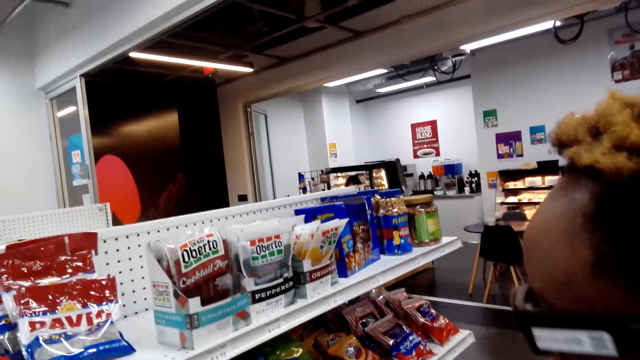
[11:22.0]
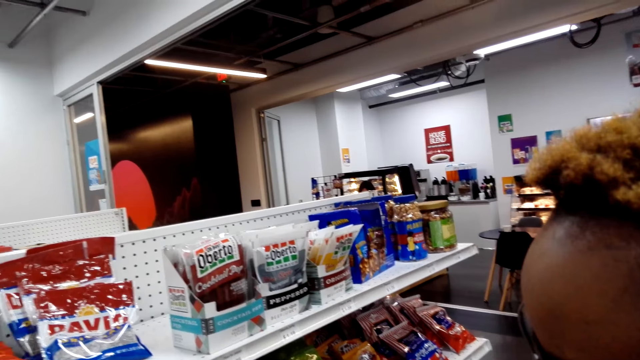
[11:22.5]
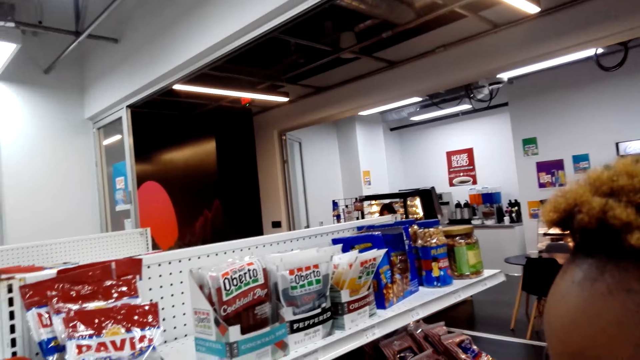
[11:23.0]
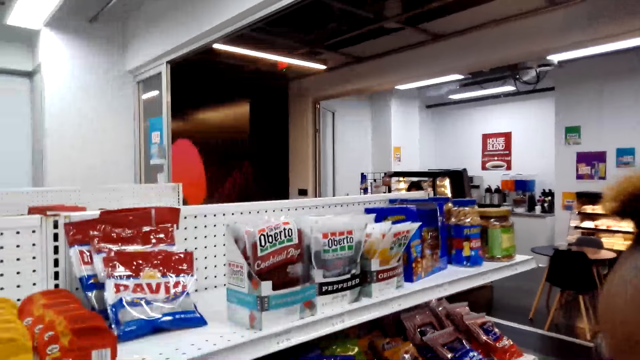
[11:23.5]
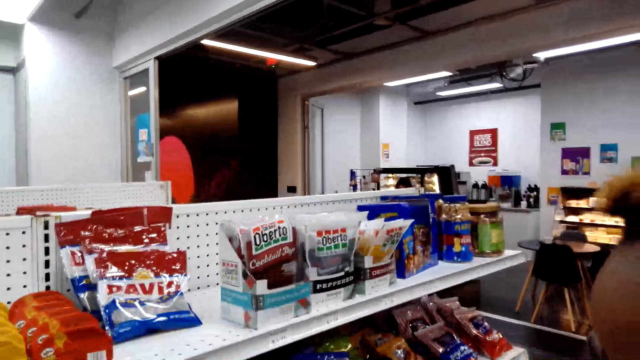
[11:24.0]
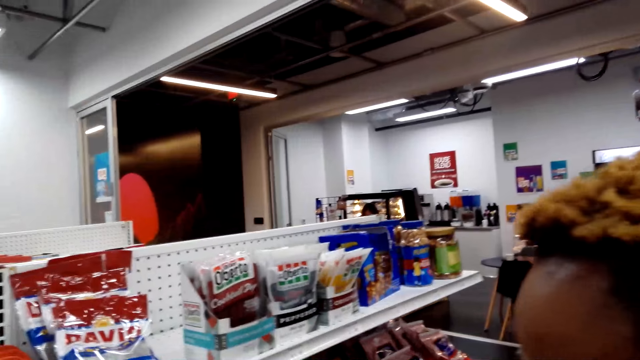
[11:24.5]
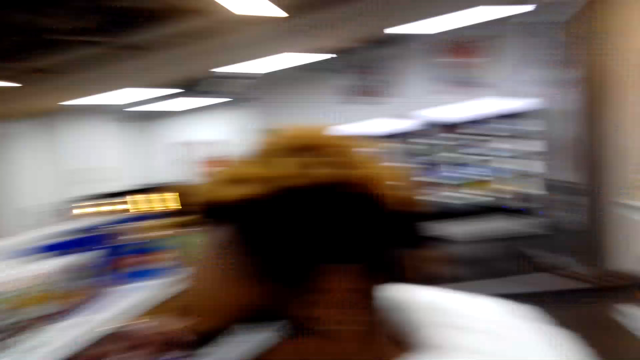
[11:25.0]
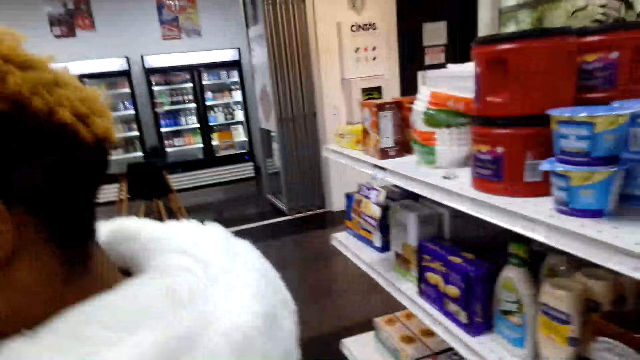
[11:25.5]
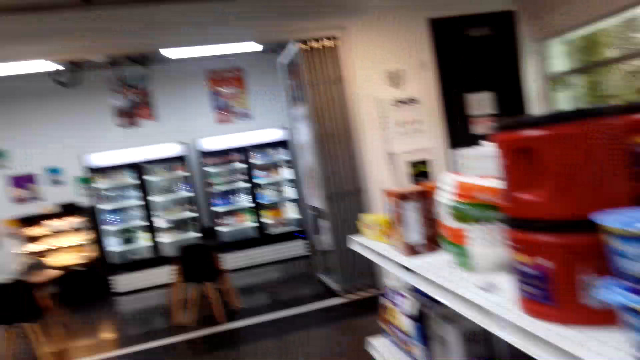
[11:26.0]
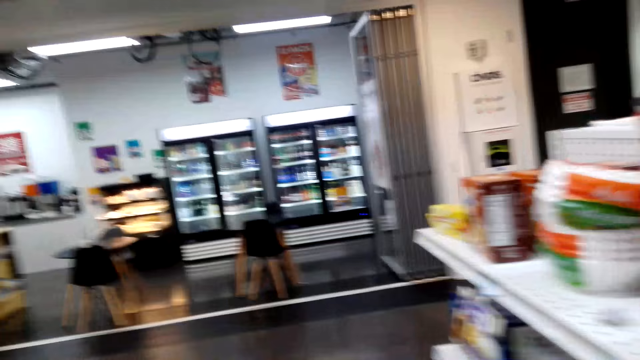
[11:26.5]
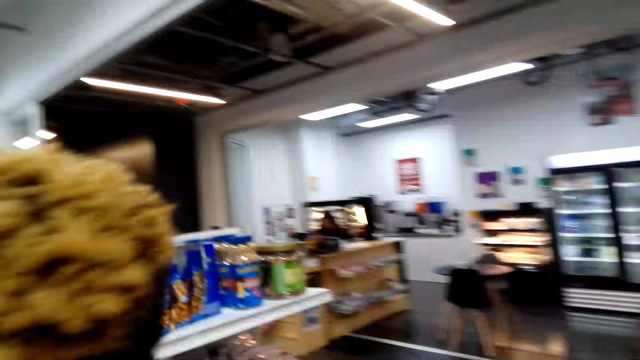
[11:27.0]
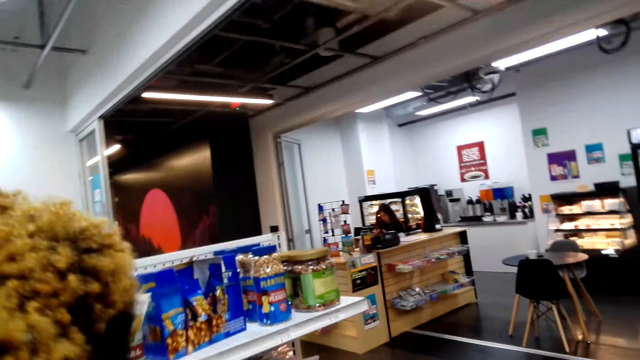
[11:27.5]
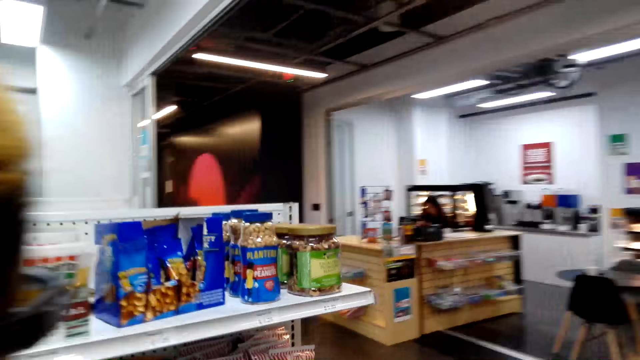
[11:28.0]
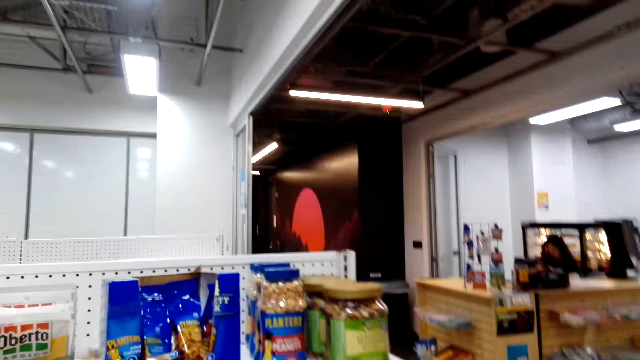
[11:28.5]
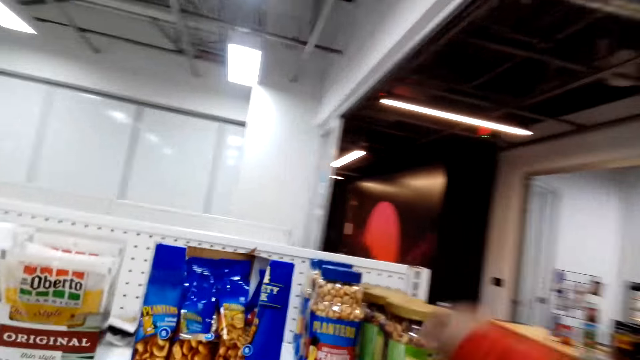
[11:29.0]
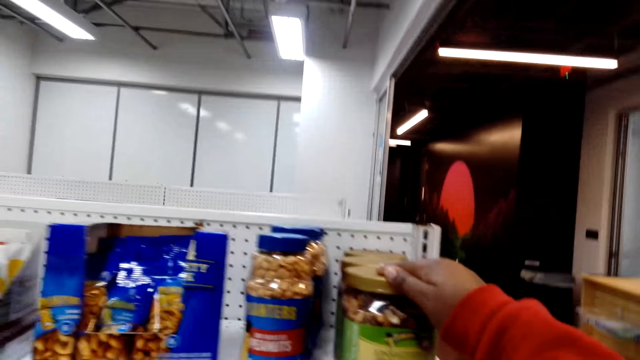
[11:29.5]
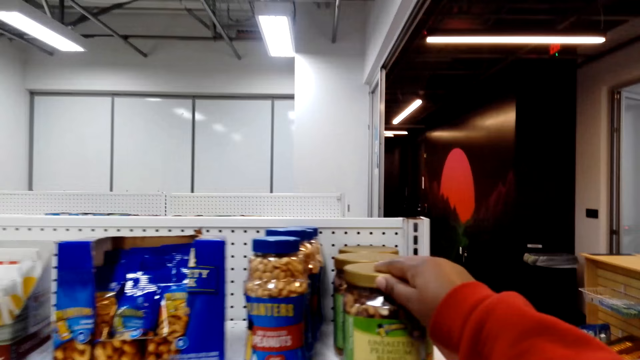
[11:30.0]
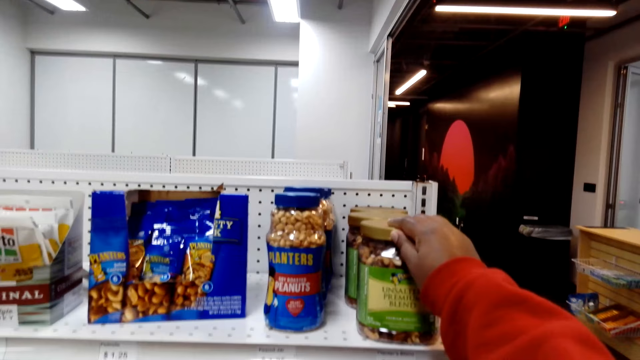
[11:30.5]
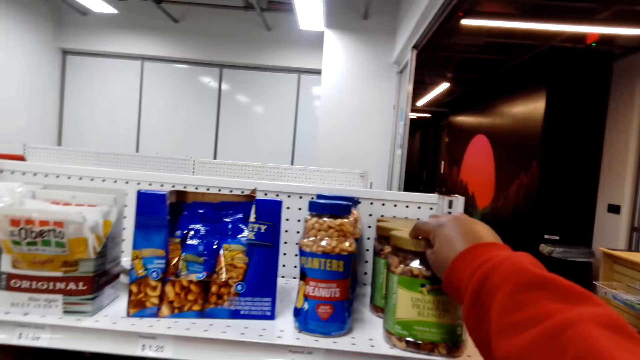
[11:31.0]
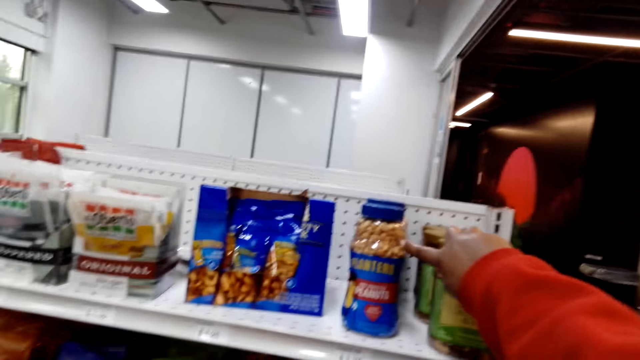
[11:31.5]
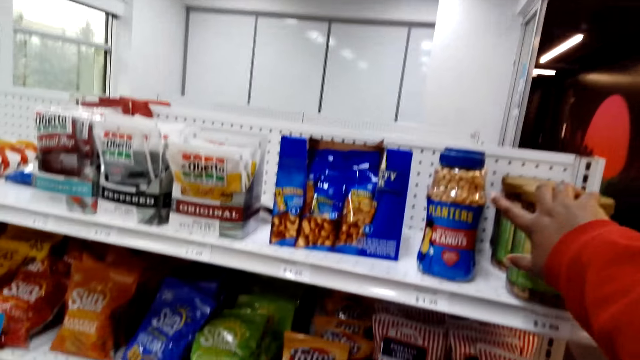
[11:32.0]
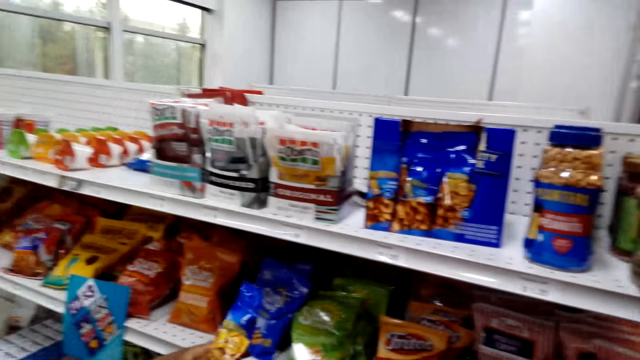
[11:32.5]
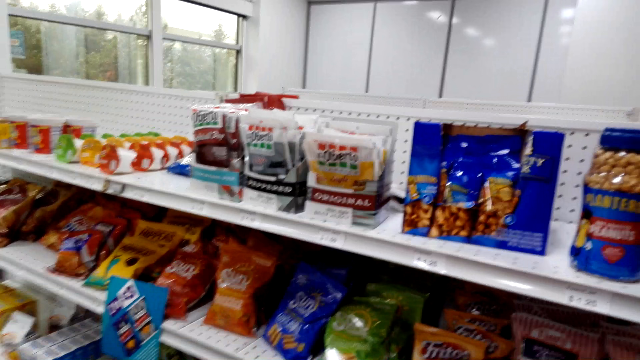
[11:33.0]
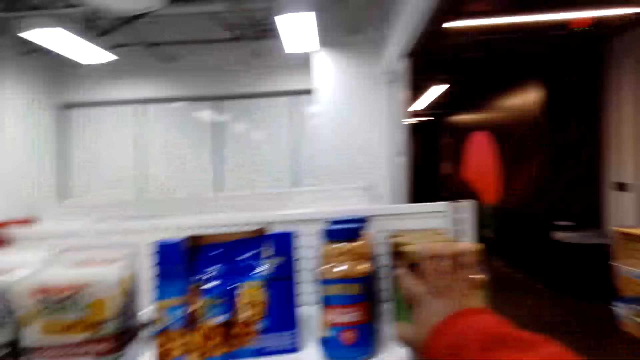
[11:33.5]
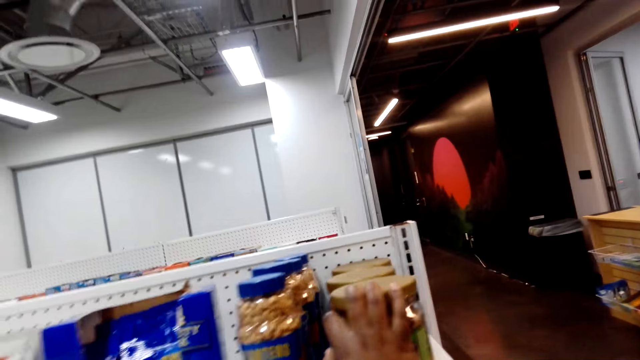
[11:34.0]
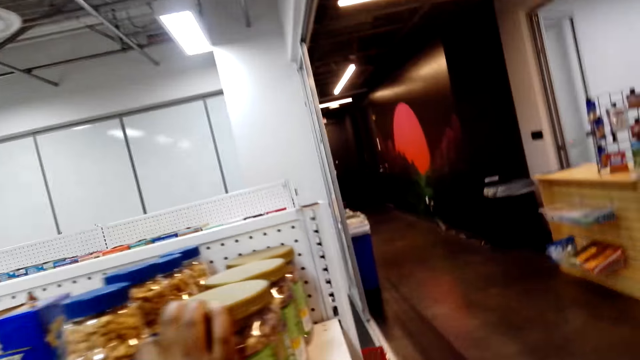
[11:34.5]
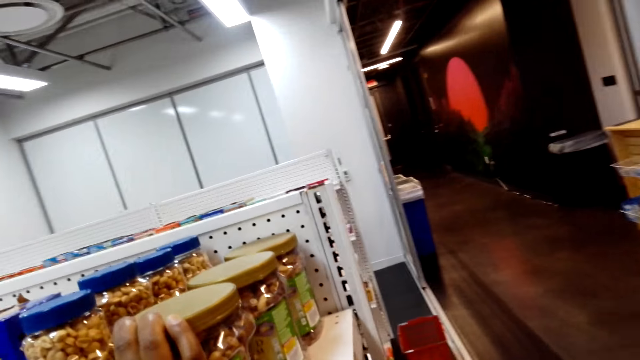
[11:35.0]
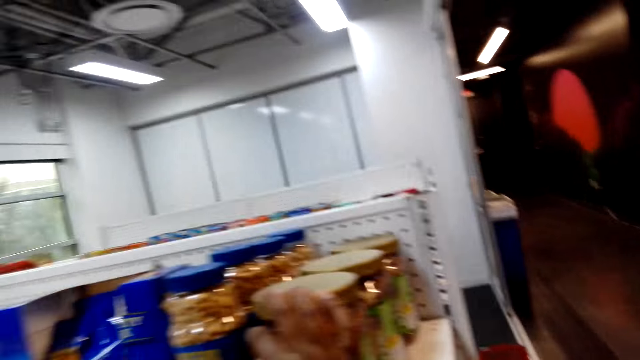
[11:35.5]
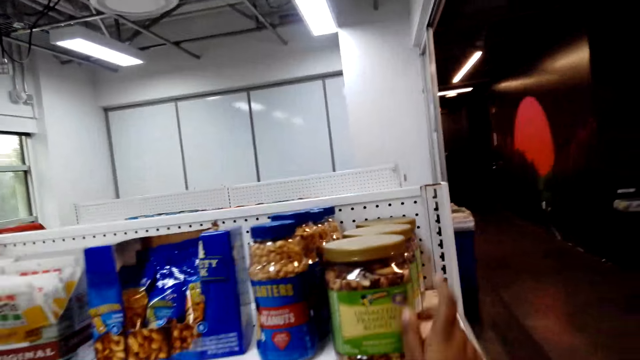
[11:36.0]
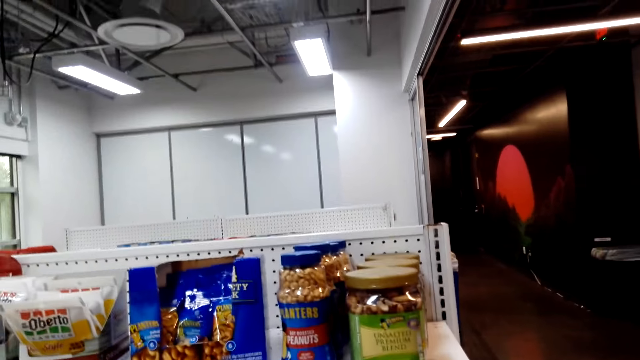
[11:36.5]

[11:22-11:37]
The camera wearer walks around. They touch the cashew nuts. They hold the cashew nut. They point at the planter. A woman picks up a soy. The camera wearer holds the cashew nut.

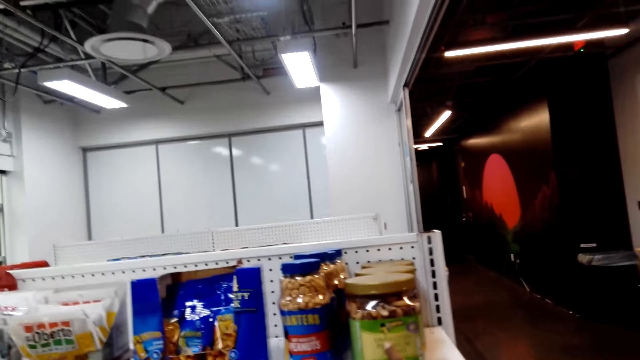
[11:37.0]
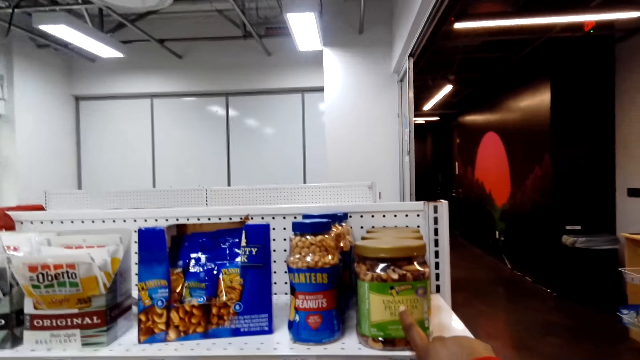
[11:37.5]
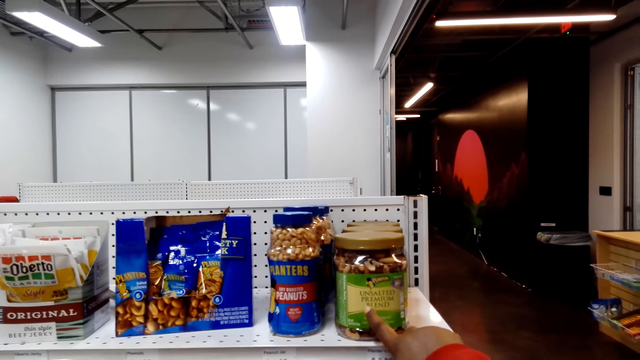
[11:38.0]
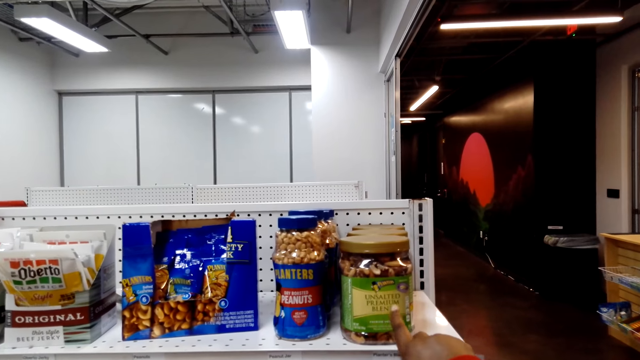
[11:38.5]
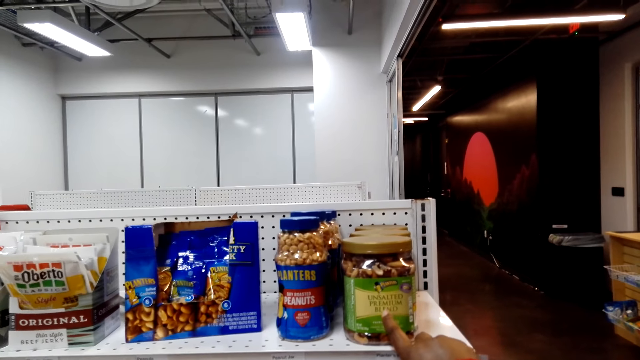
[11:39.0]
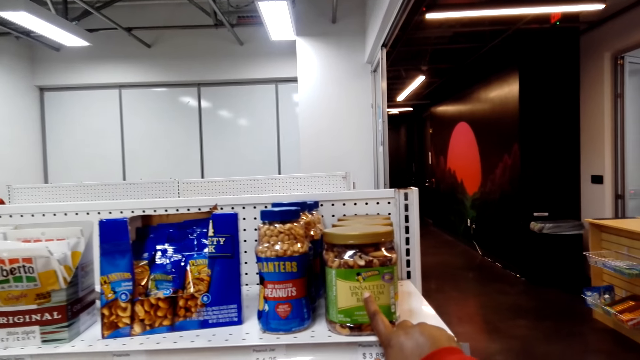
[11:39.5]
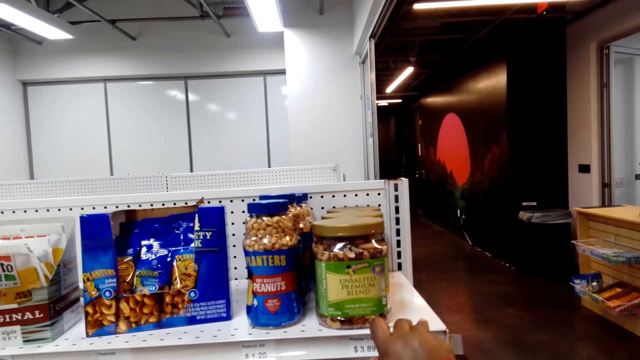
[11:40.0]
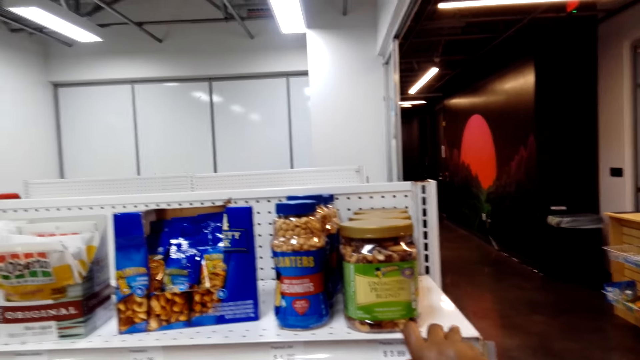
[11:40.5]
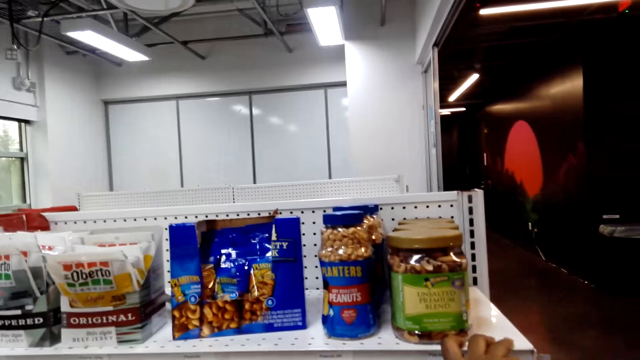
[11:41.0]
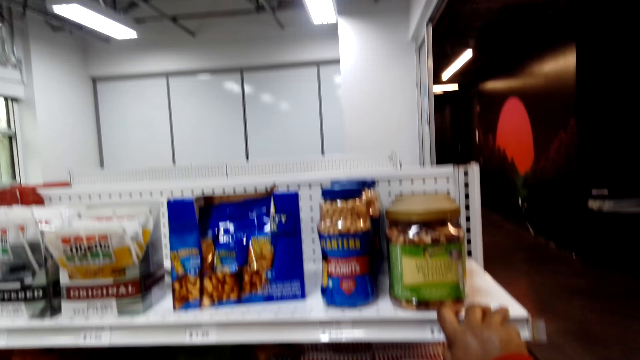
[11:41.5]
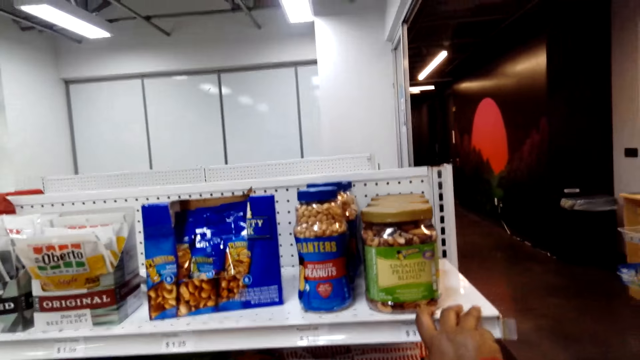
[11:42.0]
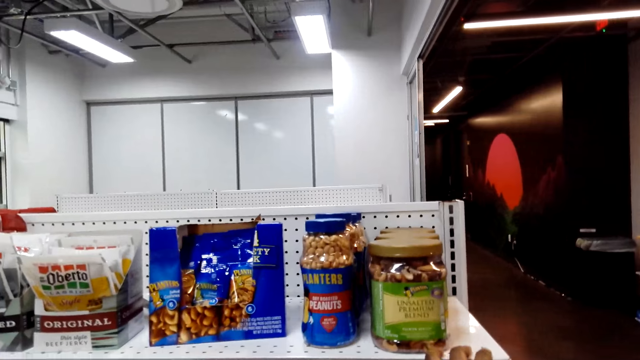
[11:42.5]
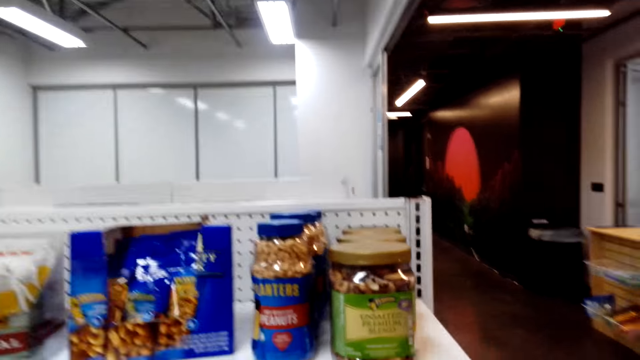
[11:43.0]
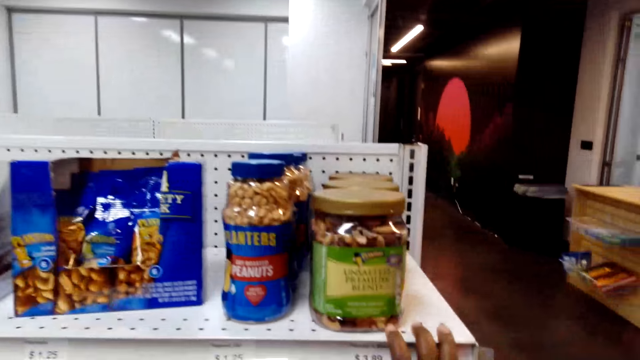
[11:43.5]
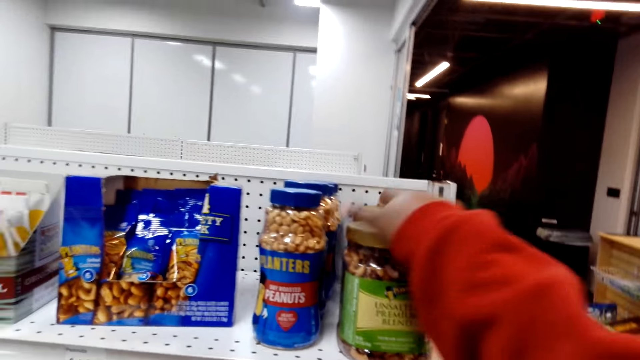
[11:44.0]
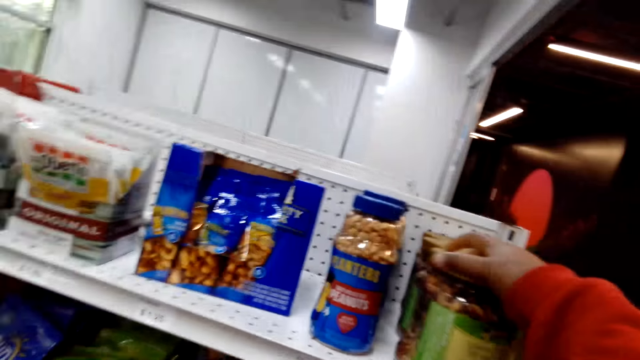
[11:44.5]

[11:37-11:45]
The camera wearer reads the labels.
